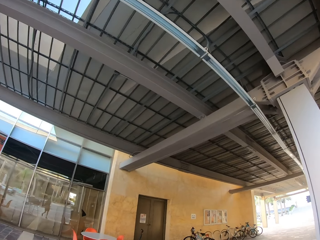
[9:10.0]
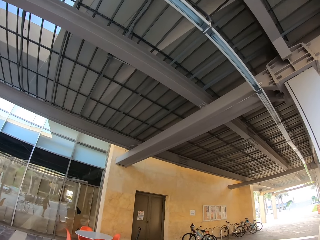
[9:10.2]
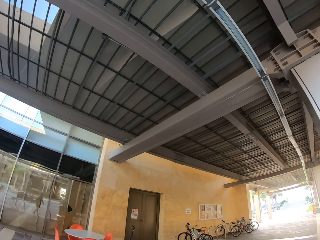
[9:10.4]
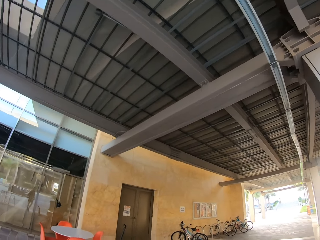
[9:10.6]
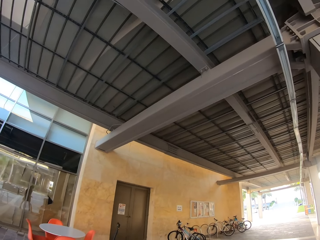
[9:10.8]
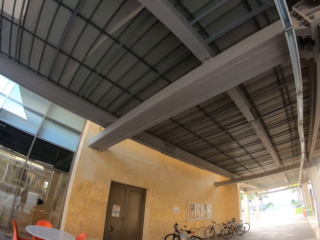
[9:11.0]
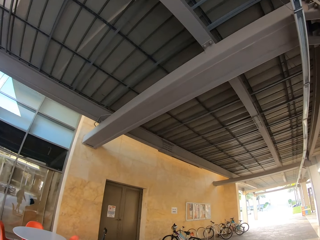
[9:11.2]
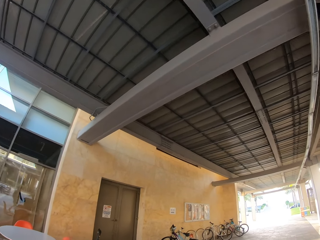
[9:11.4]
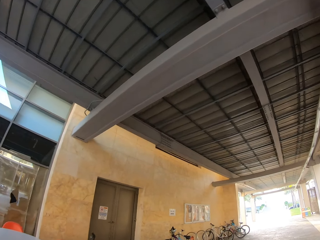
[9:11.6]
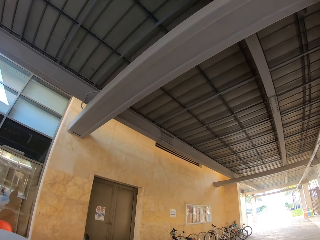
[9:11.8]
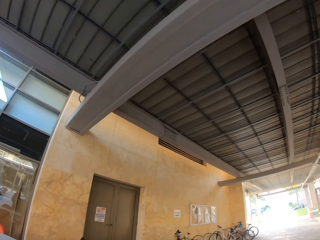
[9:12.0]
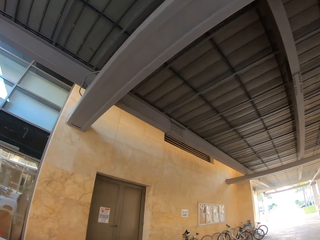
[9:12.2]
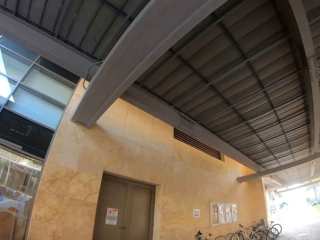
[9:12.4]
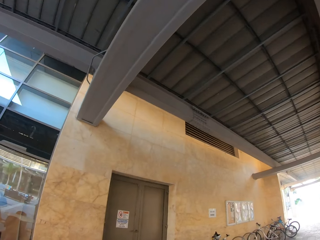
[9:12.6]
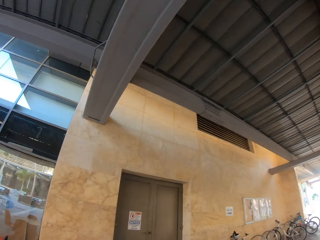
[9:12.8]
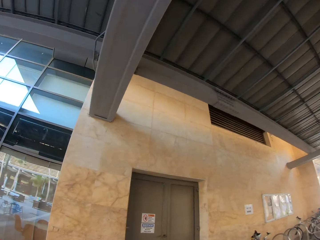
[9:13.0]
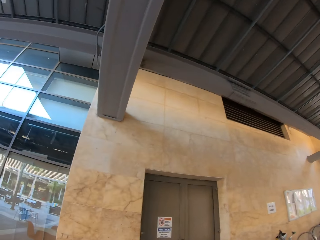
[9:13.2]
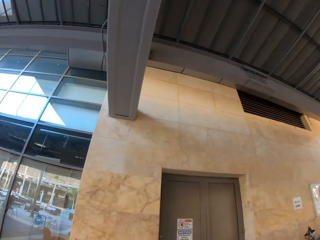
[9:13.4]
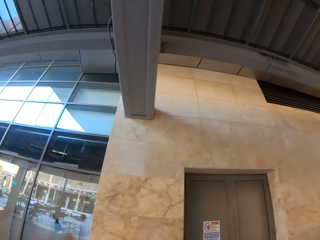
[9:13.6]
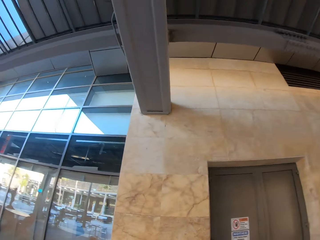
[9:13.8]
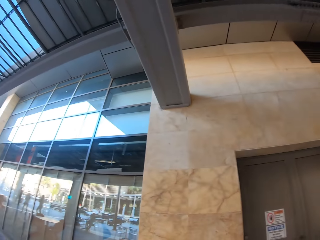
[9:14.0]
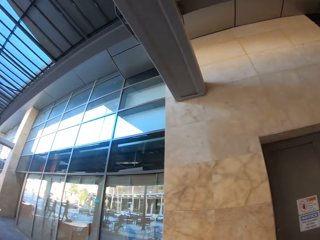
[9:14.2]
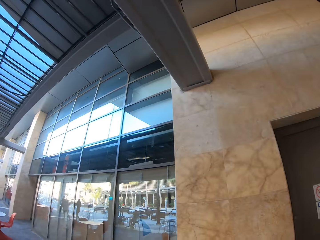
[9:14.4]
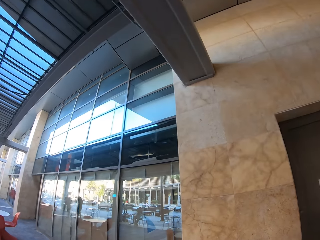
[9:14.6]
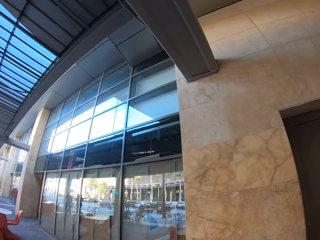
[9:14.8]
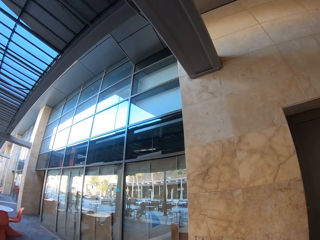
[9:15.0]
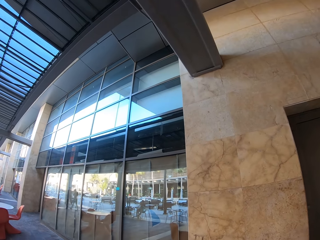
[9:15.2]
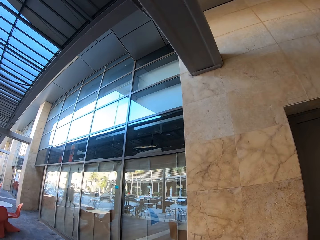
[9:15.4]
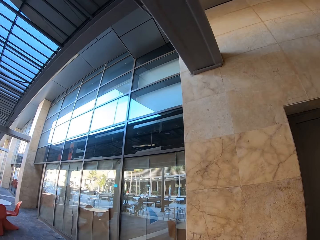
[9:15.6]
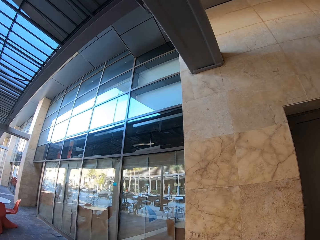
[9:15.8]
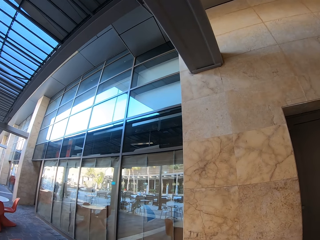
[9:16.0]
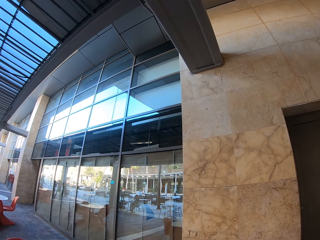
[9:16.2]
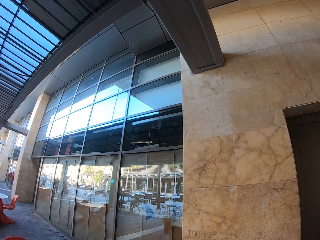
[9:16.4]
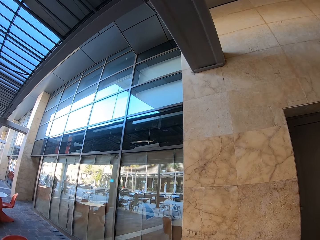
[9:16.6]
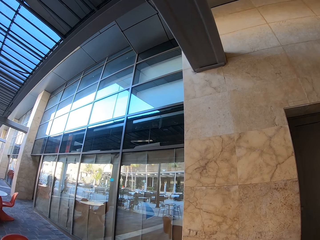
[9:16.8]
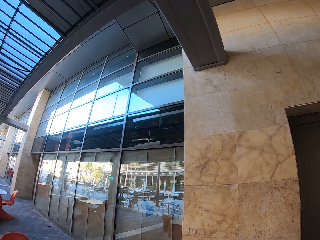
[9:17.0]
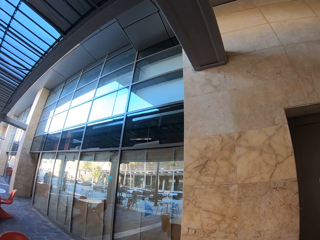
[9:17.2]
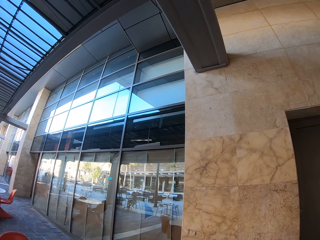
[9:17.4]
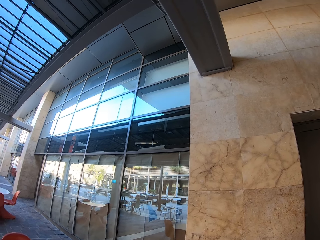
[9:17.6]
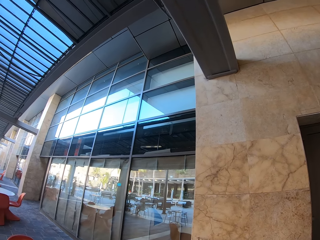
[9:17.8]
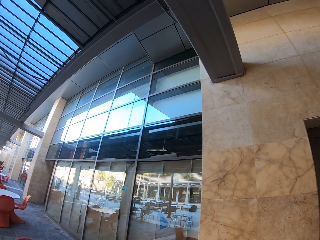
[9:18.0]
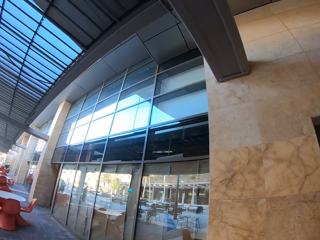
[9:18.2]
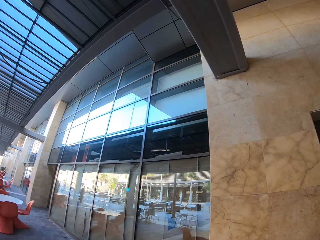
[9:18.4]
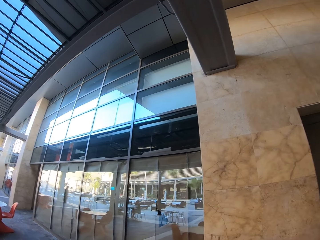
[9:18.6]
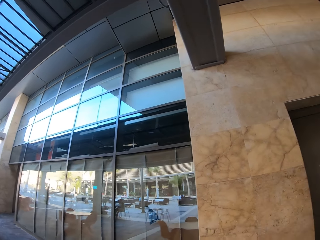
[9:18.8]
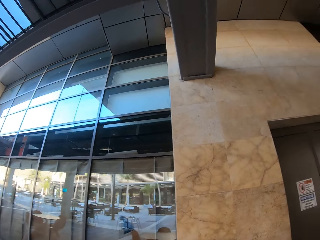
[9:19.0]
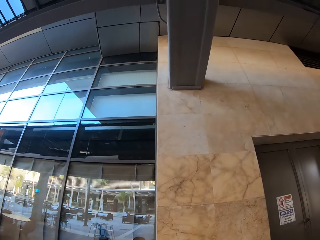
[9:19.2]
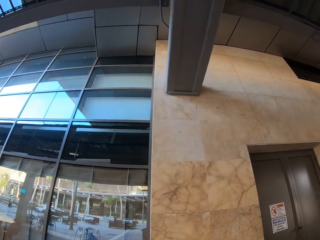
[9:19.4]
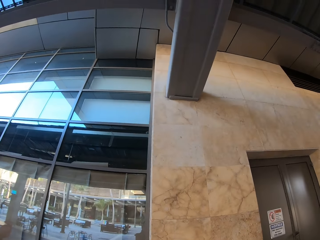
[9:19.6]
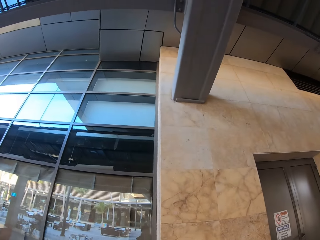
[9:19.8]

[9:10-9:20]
The camera wearer stops walking. They turn to the left.

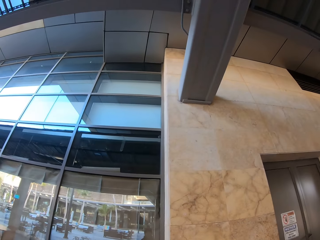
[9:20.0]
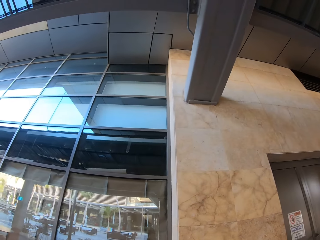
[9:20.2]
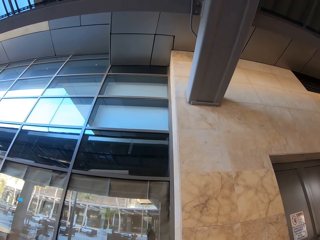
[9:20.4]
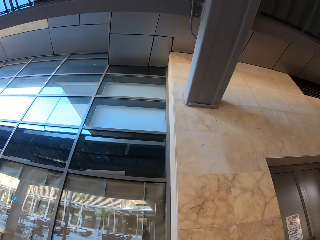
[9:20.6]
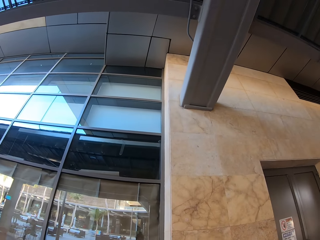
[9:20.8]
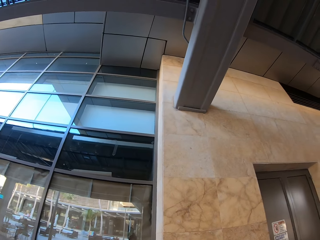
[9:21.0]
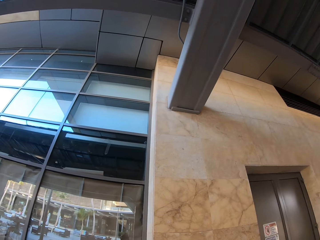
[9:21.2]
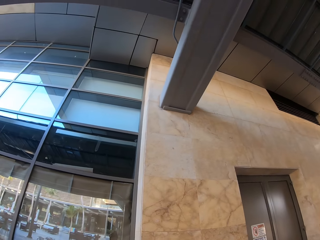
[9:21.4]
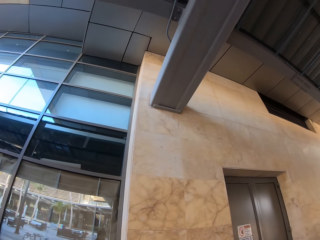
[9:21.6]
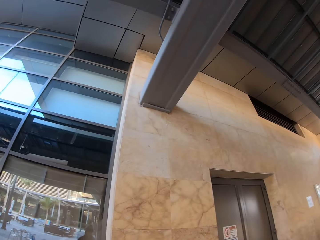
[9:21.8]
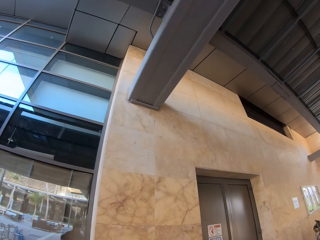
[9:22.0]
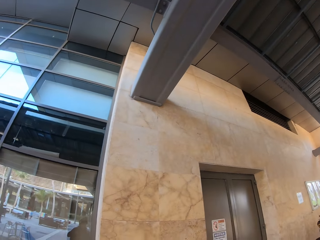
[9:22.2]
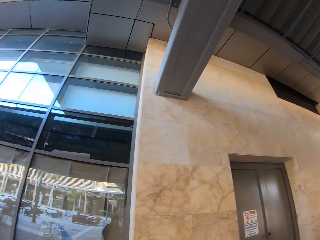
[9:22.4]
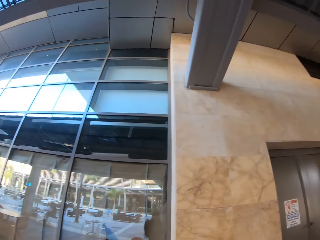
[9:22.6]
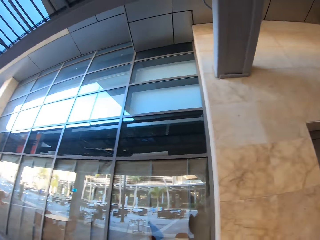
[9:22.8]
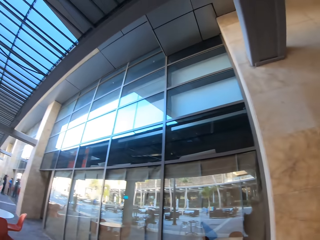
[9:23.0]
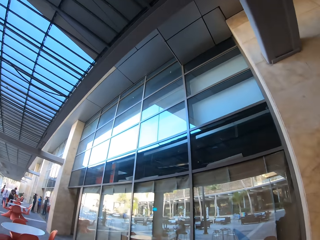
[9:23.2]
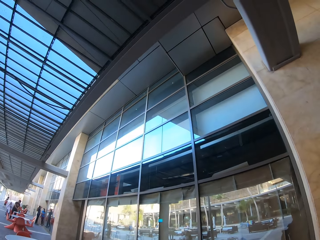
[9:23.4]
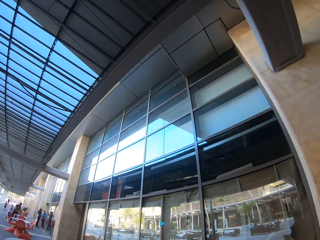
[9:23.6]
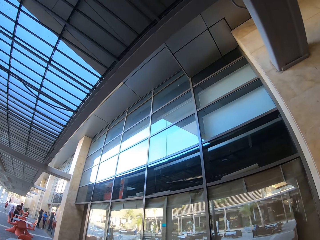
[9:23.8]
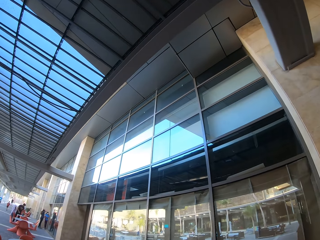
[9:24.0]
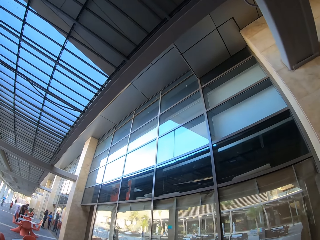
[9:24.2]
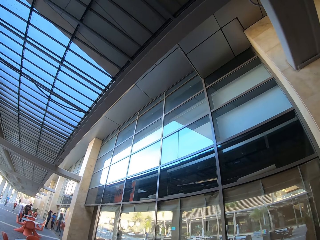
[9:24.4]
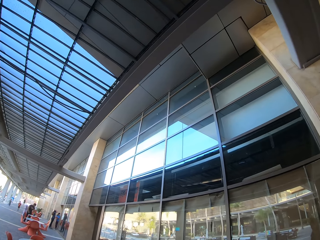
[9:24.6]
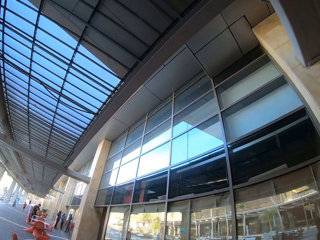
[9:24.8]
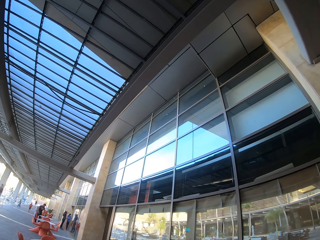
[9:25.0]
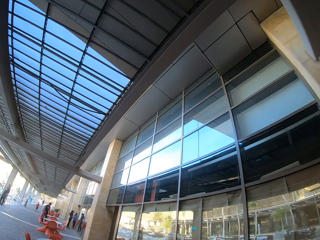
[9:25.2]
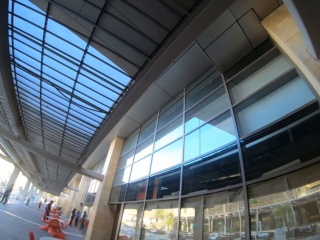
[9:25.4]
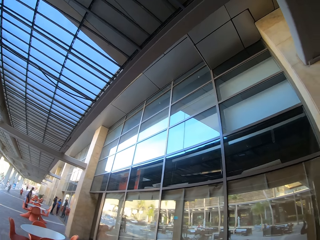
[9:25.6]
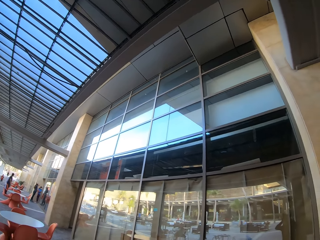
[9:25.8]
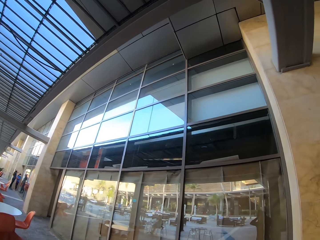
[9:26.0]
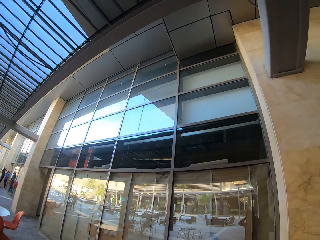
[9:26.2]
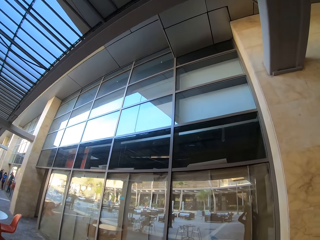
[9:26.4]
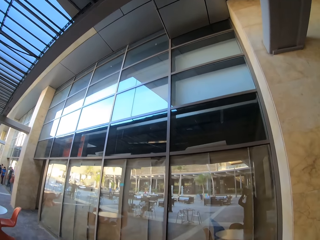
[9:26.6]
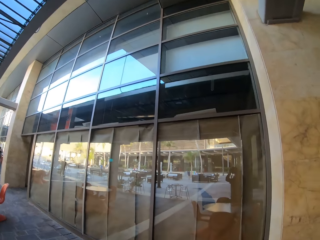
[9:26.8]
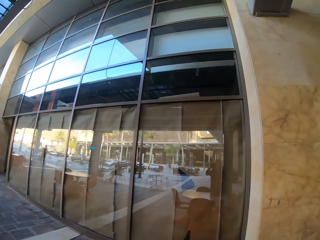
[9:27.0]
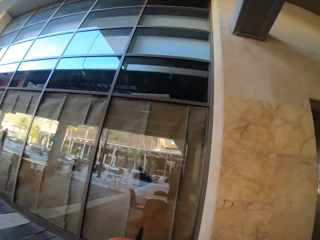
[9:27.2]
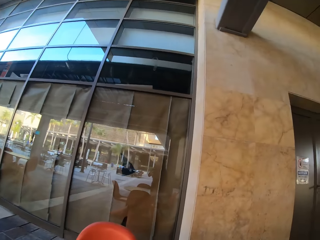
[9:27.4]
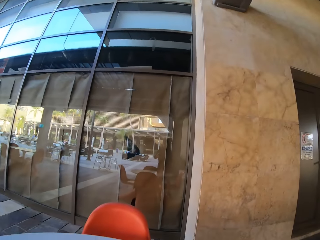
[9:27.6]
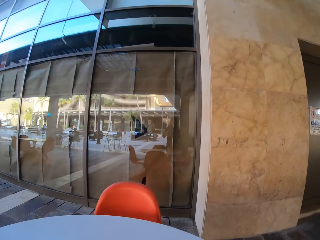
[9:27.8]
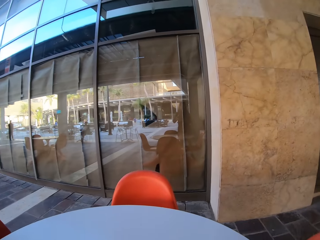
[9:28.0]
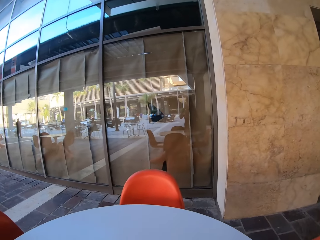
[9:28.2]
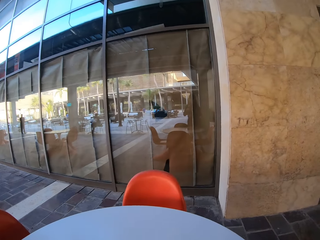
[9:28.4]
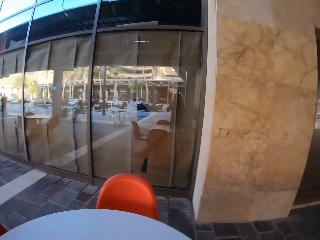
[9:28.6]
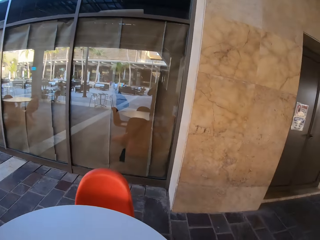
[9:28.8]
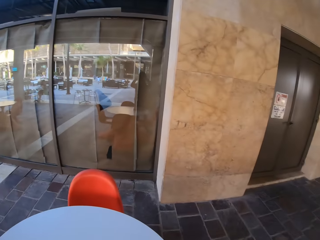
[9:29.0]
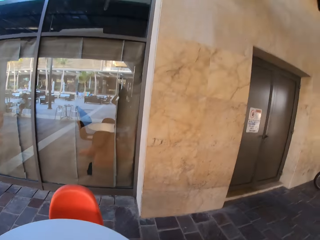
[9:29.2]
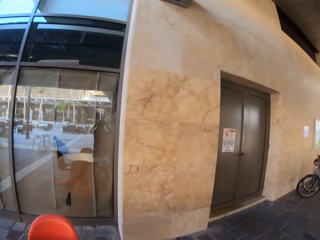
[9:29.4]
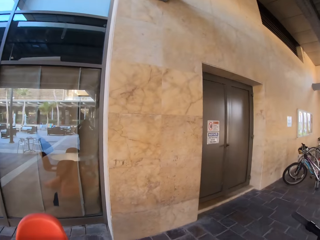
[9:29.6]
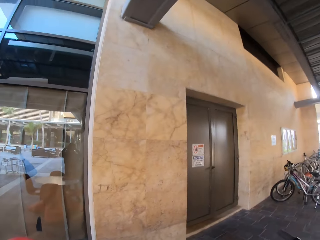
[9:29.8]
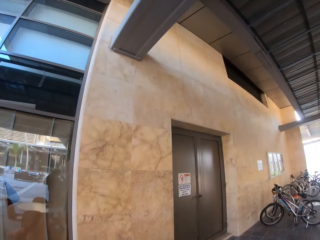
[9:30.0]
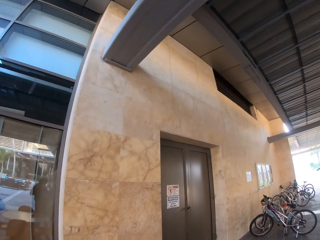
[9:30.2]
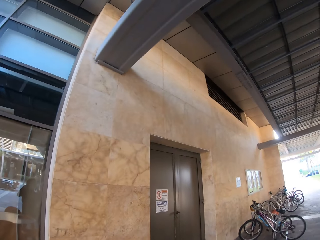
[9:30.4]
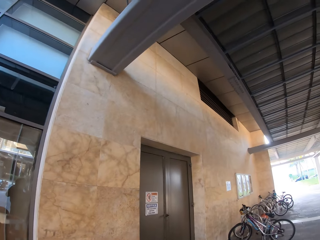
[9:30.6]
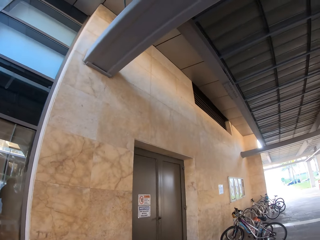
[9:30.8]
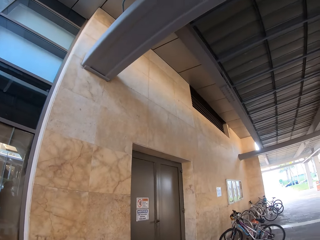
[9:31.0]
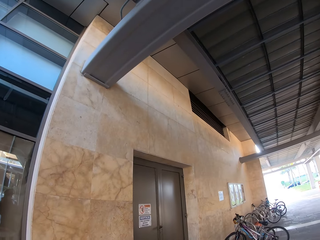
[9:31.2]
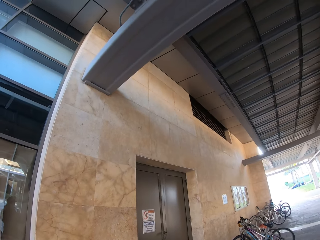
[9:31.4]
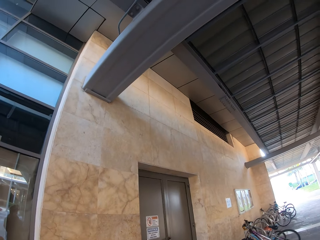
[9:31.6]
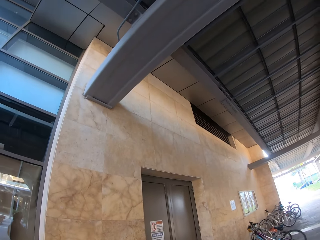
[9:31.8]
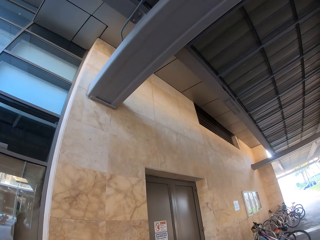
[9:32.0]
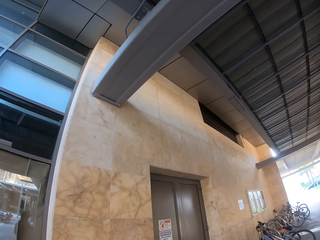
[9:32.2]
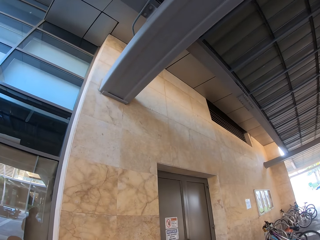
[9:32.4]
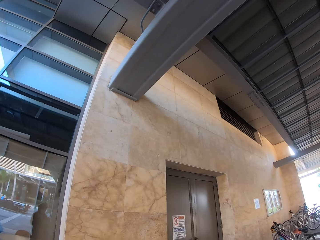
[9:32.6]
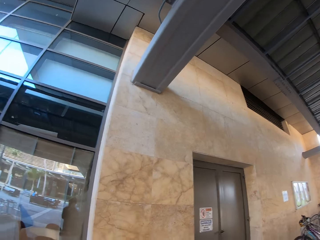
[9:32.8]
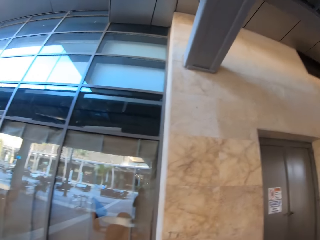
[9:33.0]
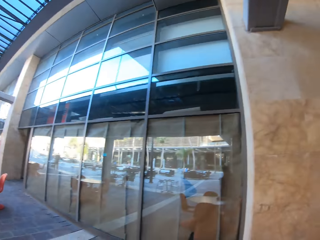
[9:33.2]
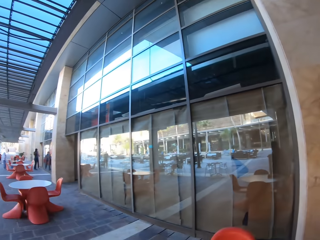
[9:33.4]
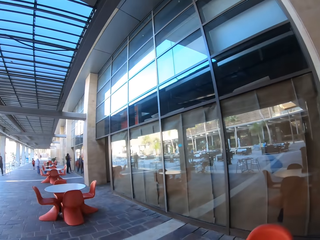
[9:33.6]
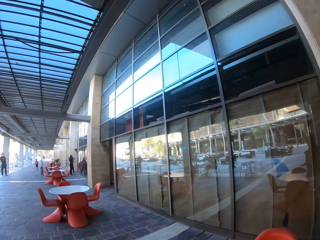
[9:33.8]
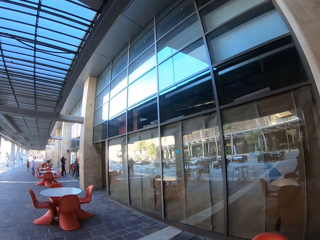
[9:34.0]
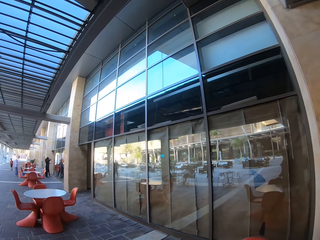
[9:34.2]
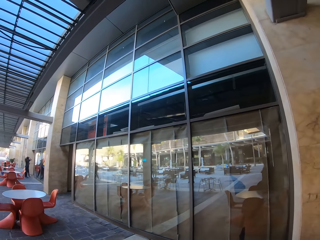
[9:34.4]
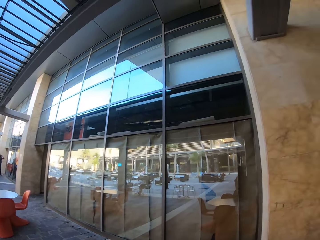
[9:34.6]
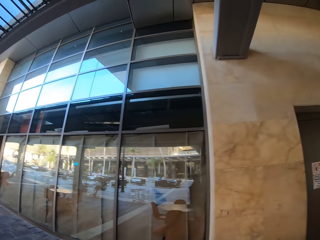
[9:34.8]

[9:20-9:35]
The camera wearer looks at the window. They turn to the left. They look at a chair and table. They look up. They turn to the left.
